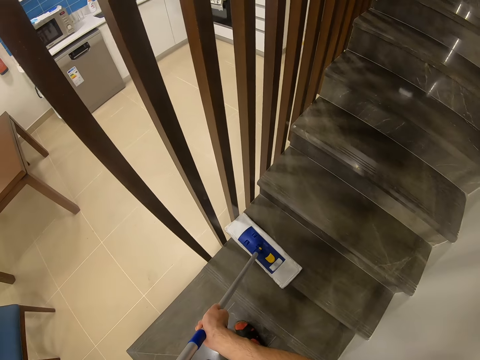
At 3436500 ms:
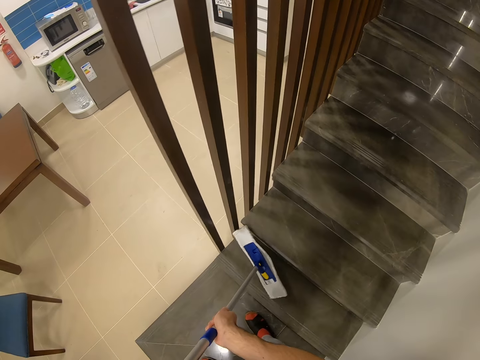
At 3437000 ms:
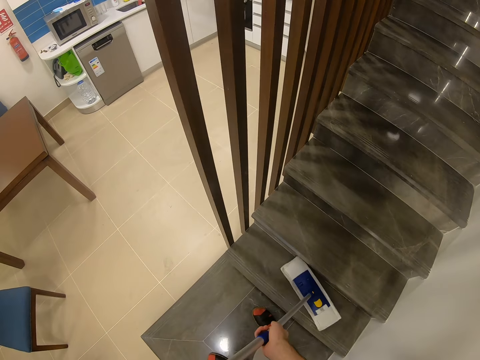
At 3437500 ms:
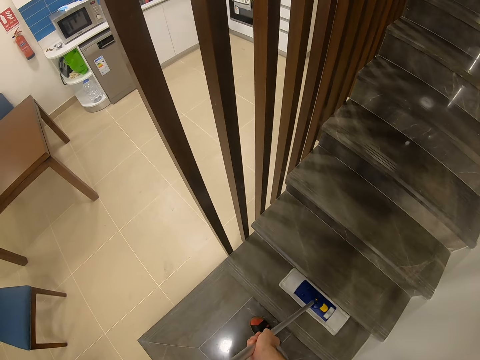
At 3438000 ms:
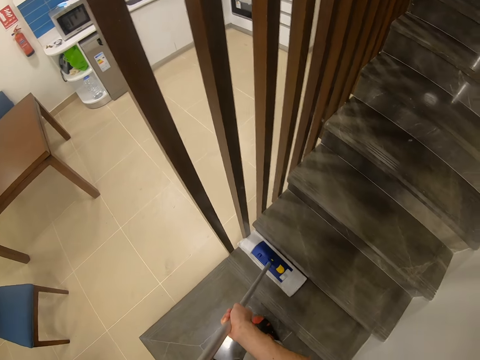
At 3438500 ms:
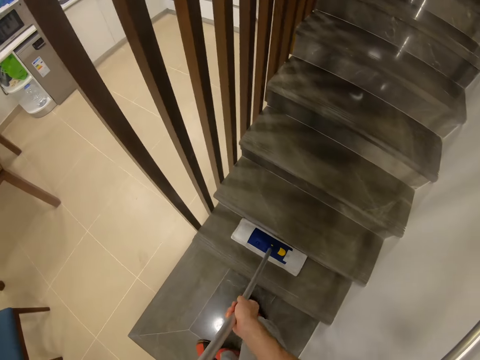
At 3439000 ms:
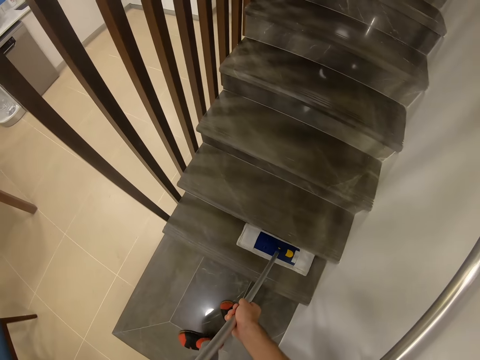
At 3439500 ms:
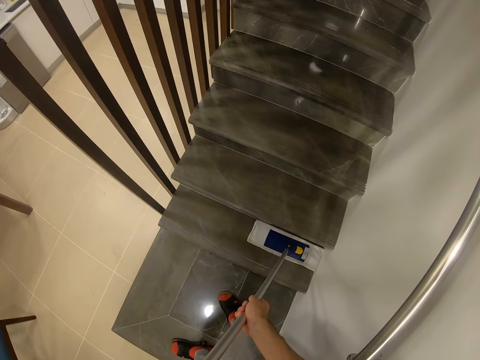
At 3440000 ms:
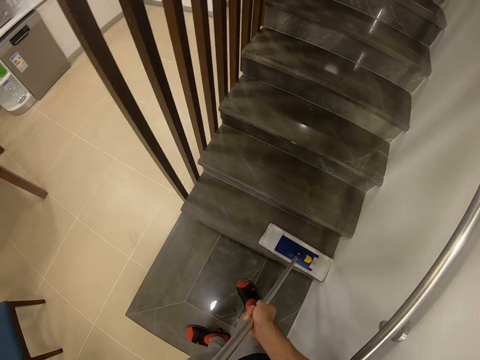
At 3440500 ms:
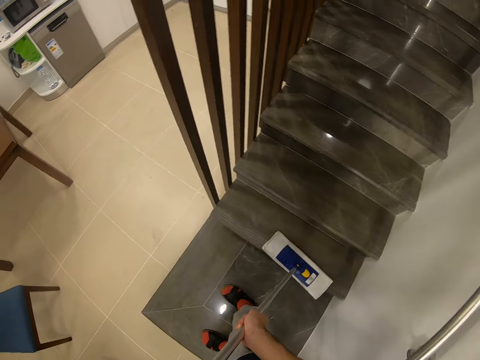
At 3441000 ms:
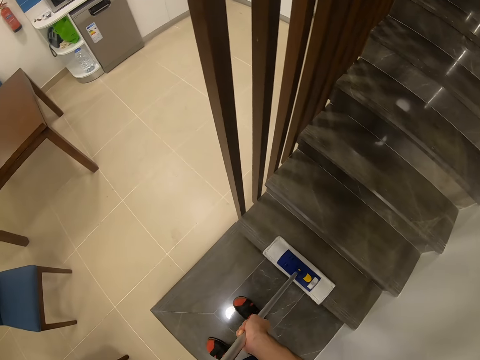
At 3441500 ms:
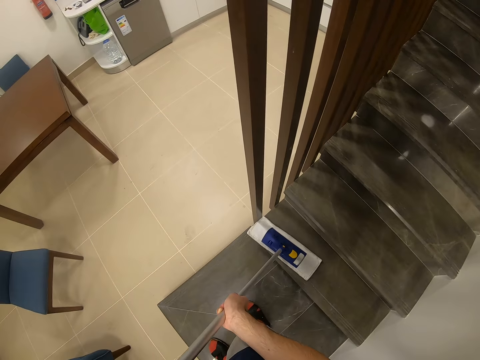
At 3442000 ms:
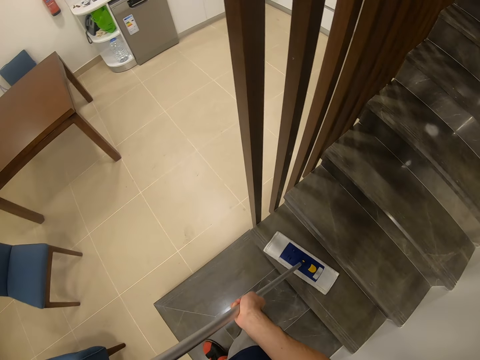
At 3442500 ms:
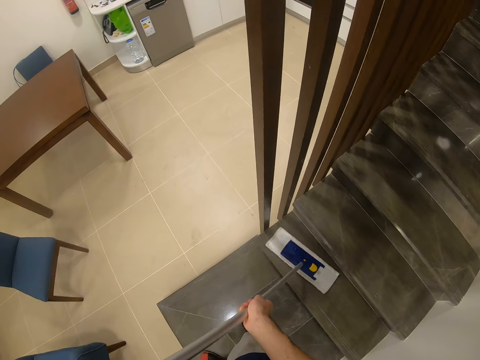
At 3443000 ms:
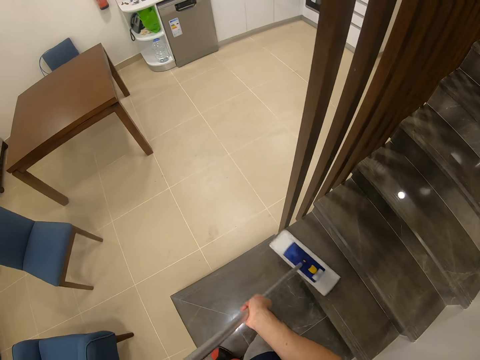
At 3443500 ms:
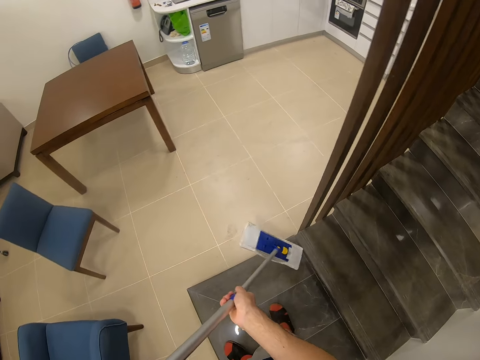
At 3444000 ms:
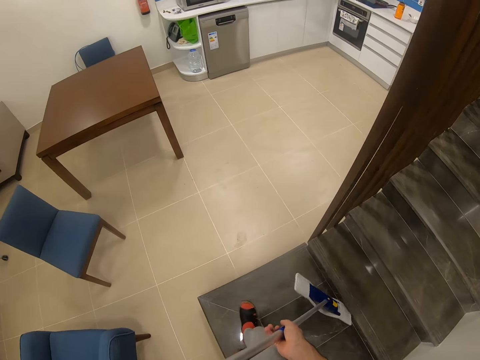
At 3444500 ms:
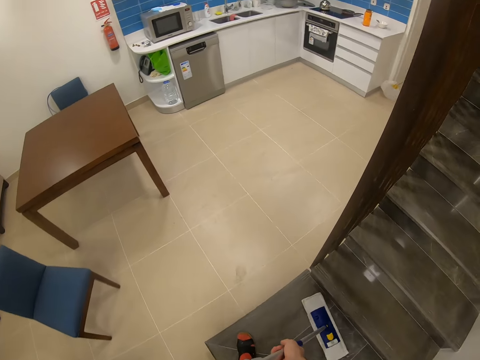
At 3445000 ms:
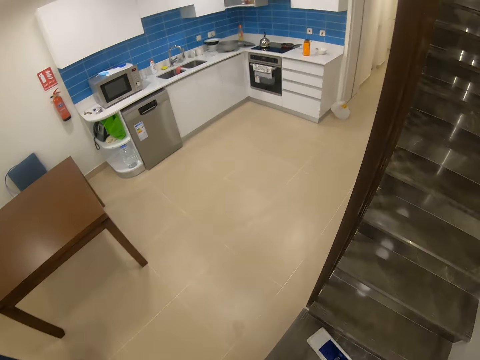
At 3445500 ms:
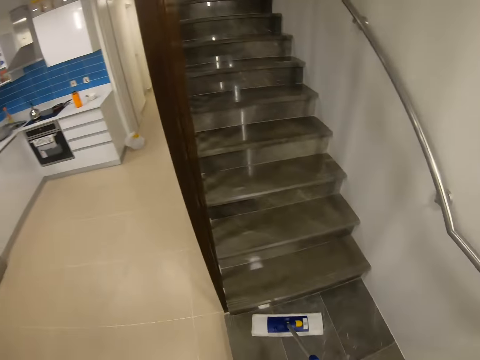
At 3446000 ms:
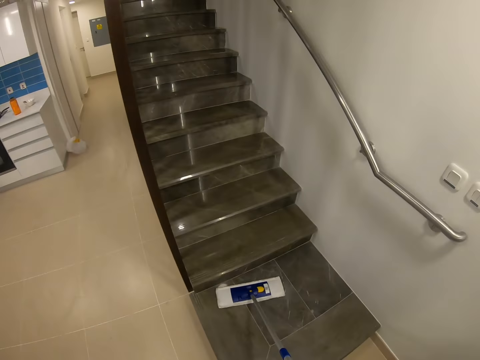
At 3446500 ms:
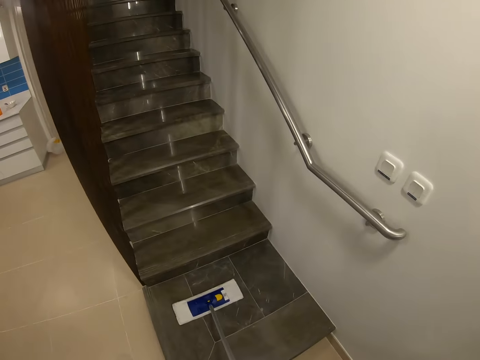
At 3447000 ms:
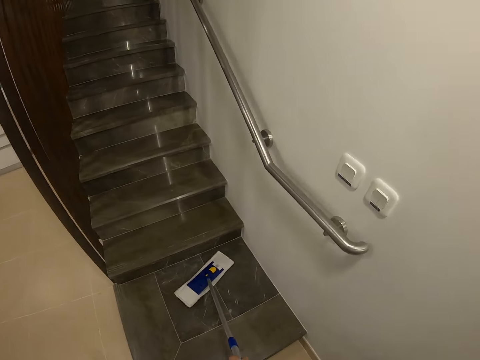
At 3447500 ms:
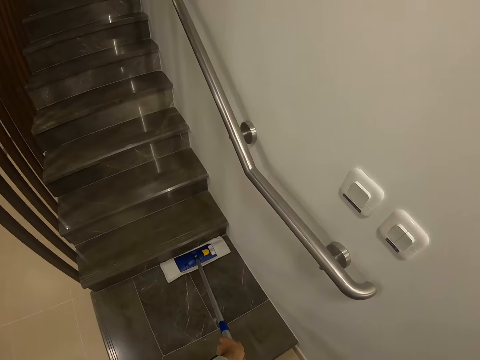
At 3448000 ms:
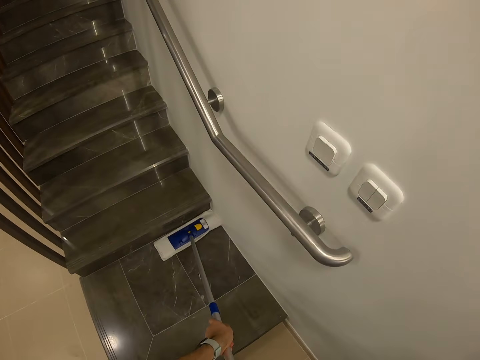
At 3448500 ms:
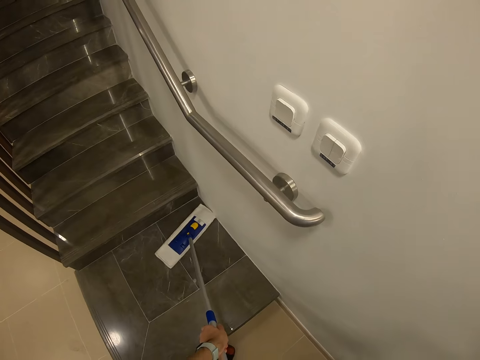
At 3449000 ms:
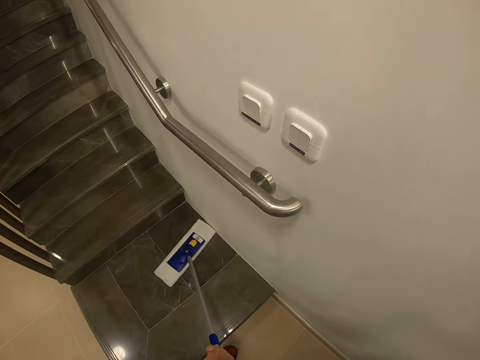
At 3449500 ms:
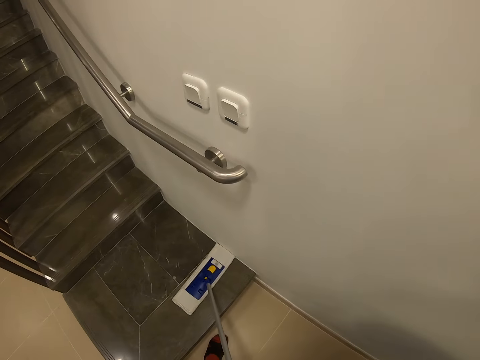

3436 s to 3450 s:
The camera wearer mops the floor. They sweep on the floor.

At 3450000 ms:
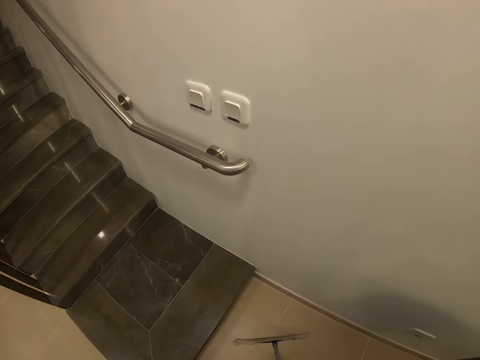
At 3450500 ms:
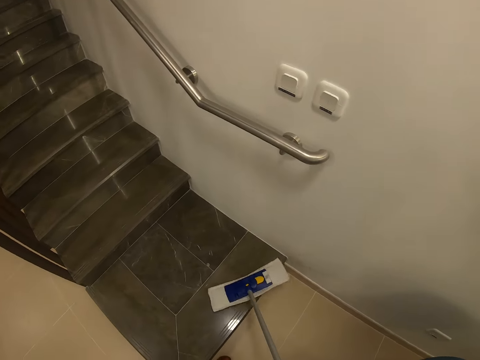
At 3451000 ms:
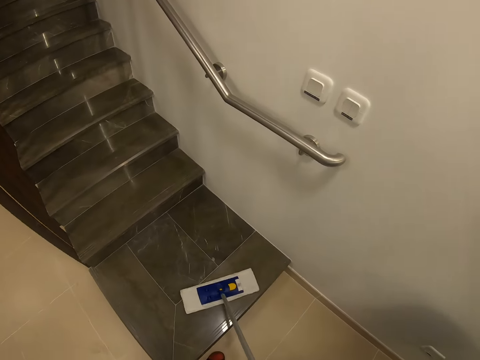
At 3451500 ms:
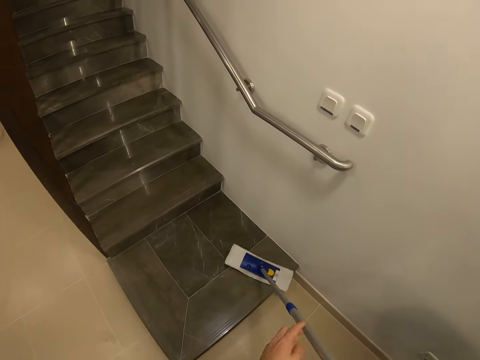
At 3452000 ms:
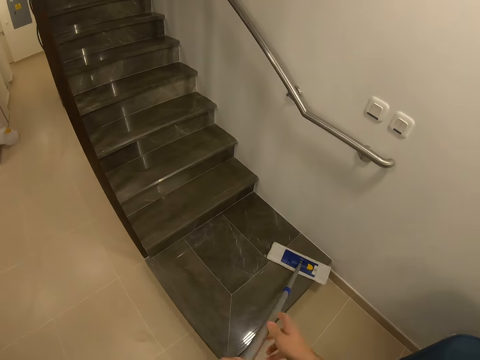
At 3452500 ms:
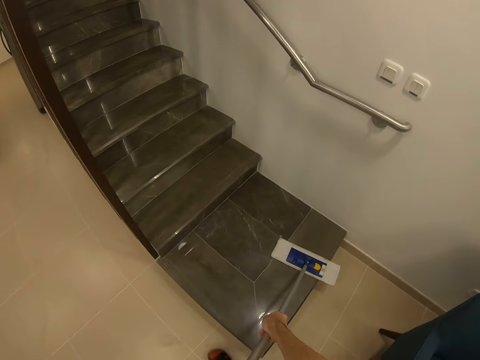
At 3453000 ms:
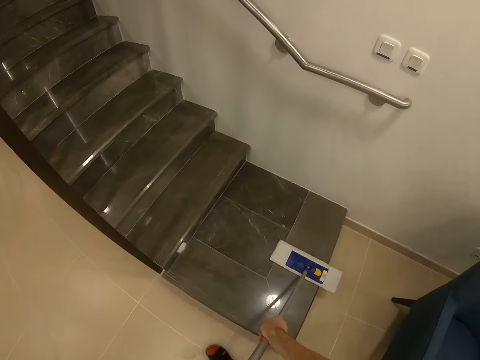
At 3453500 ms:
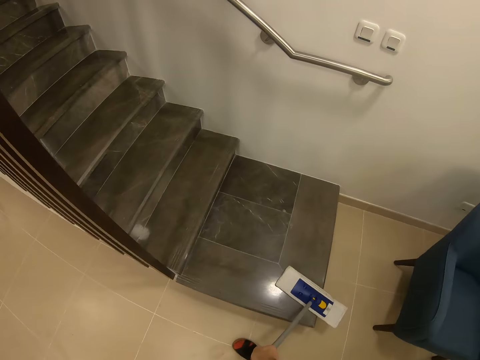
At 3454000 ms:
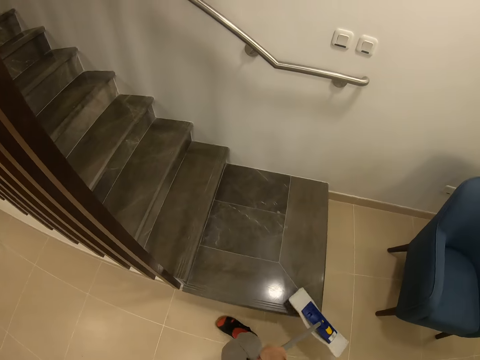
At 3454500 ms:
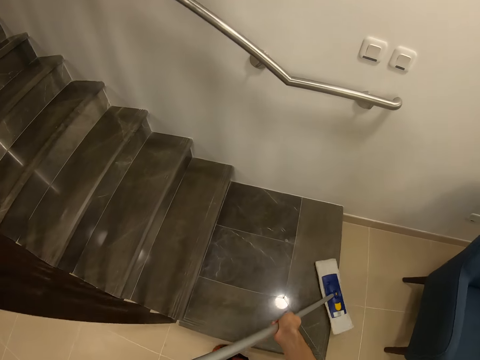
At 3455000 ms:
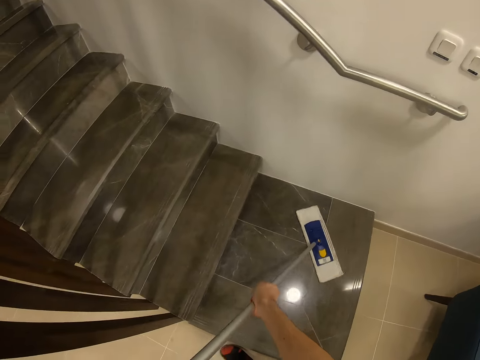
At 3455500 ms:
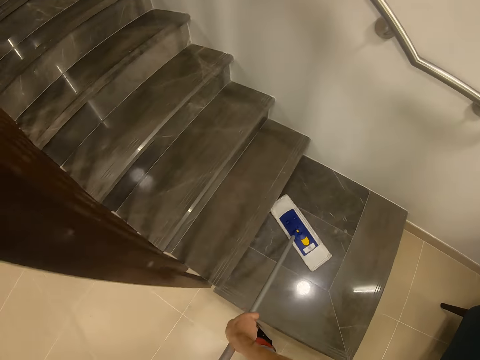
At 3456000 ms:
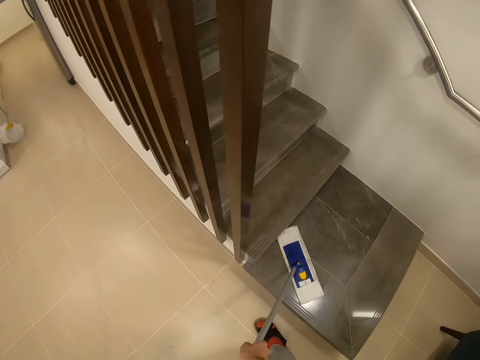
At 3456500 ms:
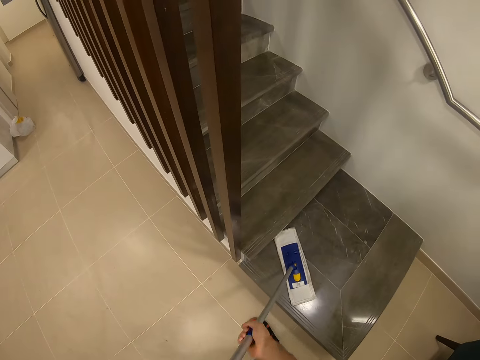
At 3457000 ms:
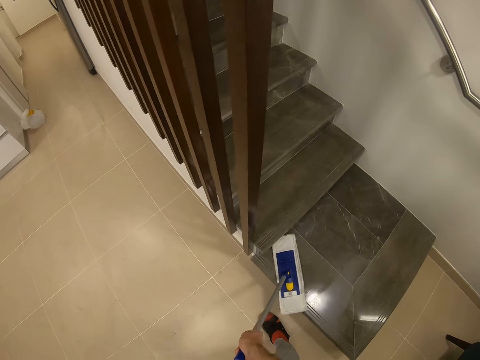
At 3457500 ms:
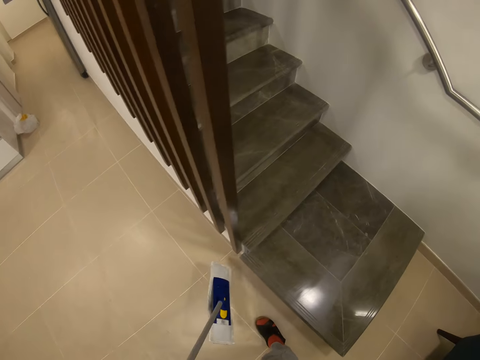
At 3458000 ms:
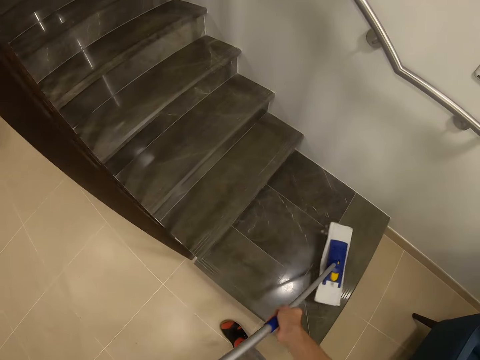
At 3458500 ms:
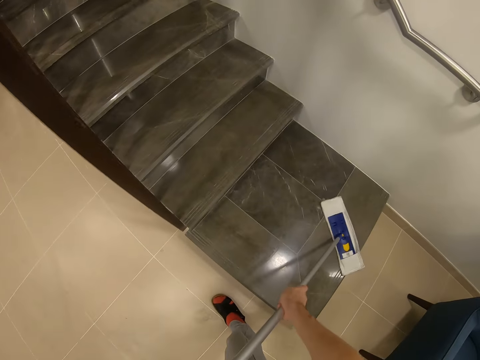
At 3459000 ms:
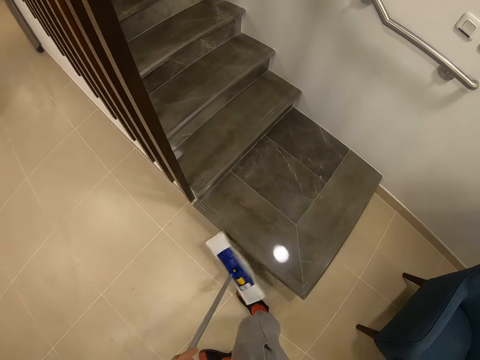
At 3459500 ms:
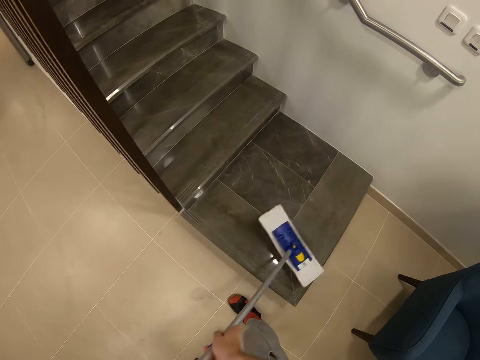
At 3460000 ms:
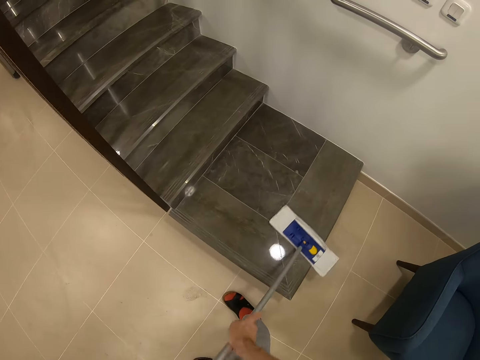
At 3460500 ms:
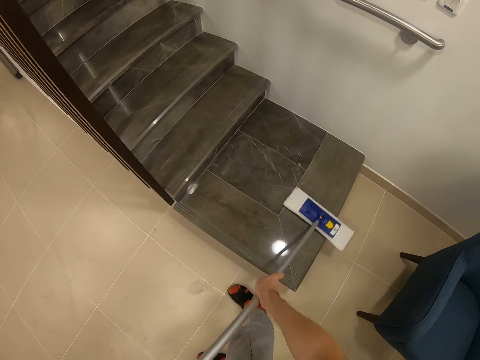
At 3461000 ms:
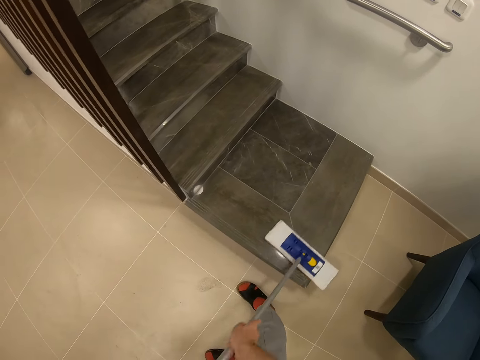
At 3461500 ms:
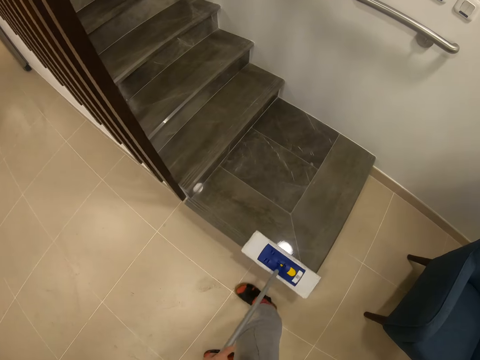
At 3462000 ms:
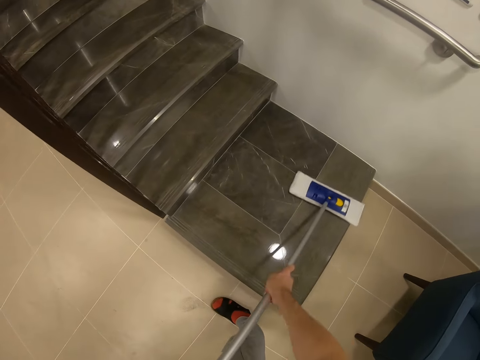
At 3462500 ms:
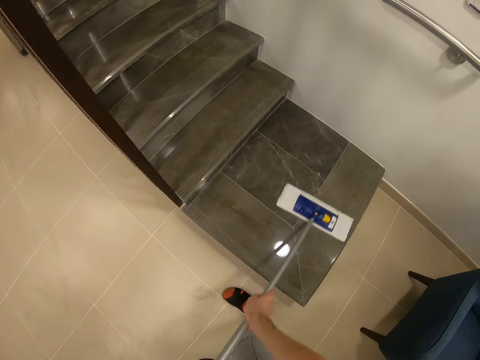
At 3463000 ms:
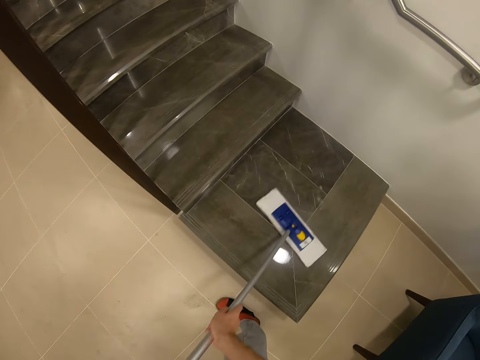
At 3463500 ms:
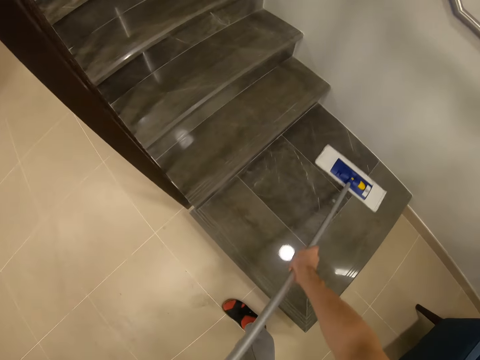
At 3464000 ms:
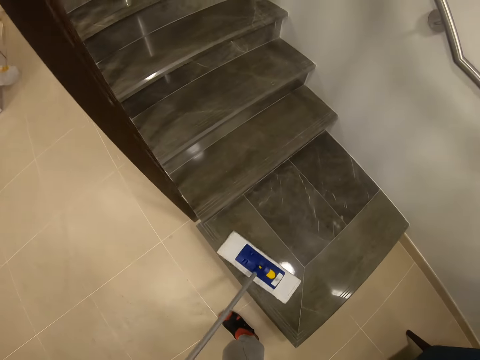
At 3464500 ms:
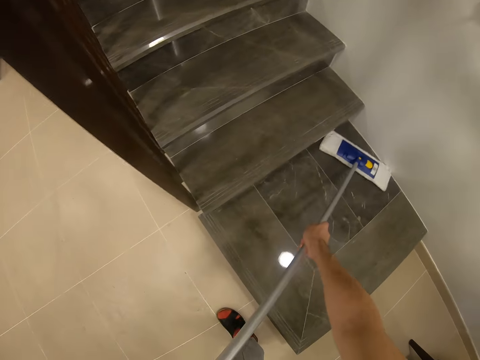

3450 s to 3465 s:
The camera wearer exchanges the broom in their hands.
